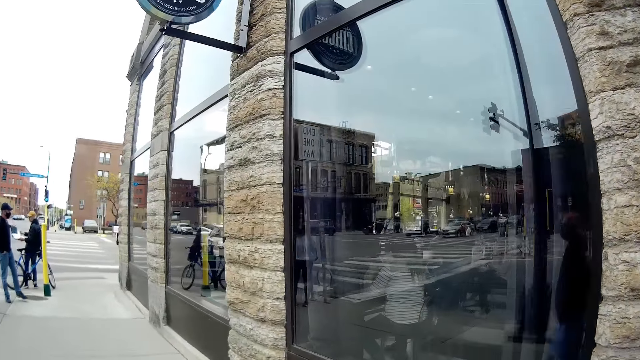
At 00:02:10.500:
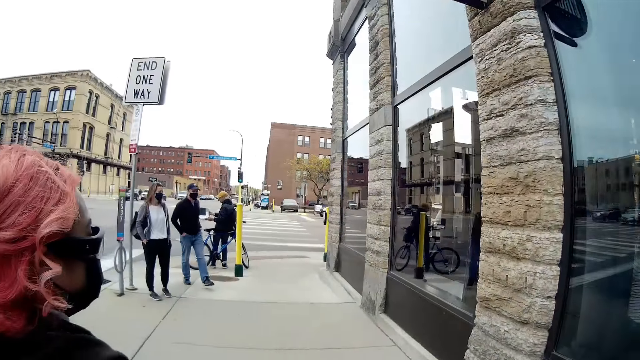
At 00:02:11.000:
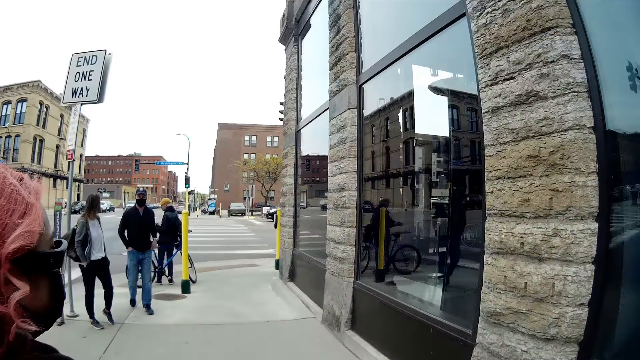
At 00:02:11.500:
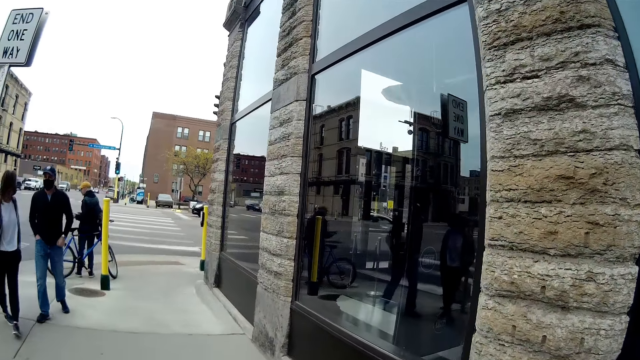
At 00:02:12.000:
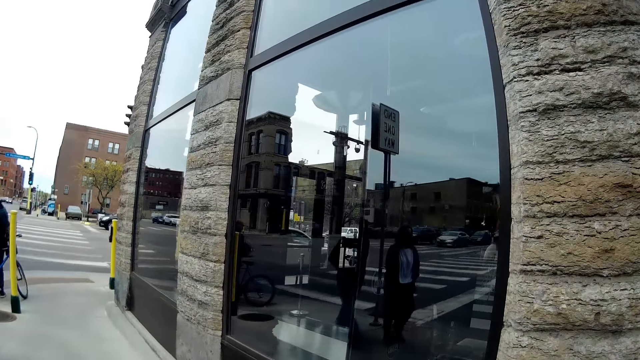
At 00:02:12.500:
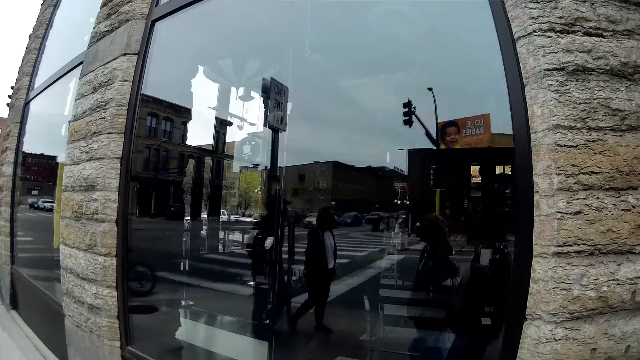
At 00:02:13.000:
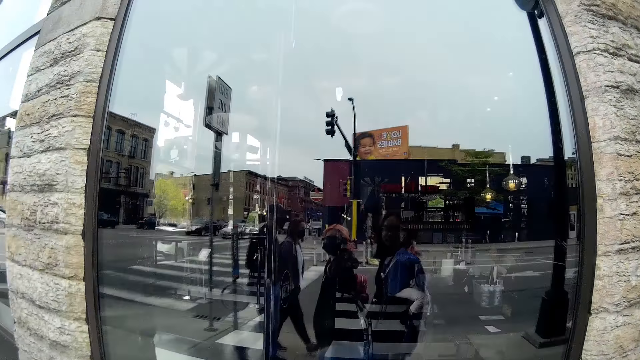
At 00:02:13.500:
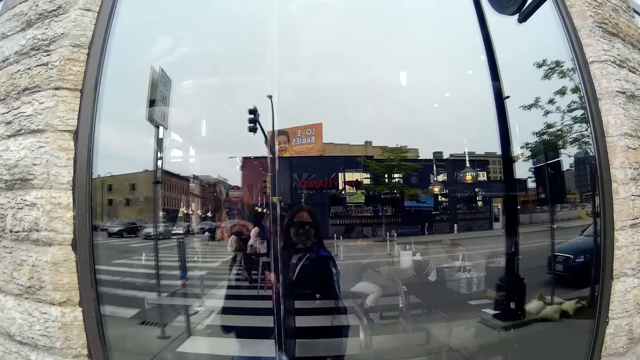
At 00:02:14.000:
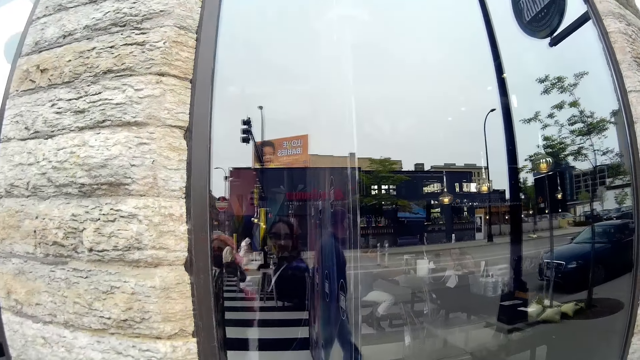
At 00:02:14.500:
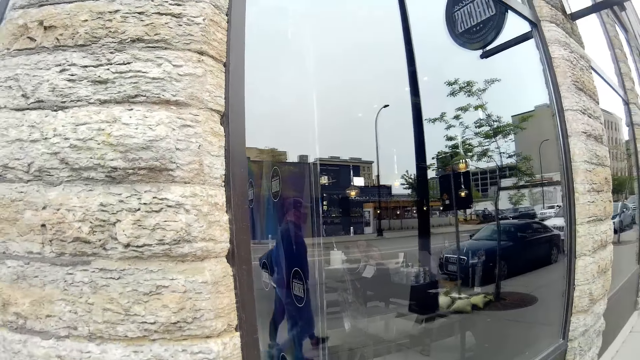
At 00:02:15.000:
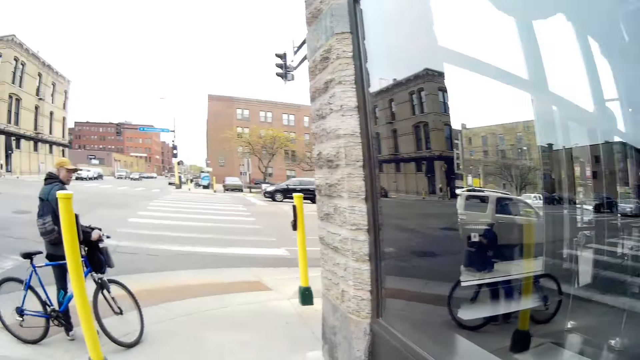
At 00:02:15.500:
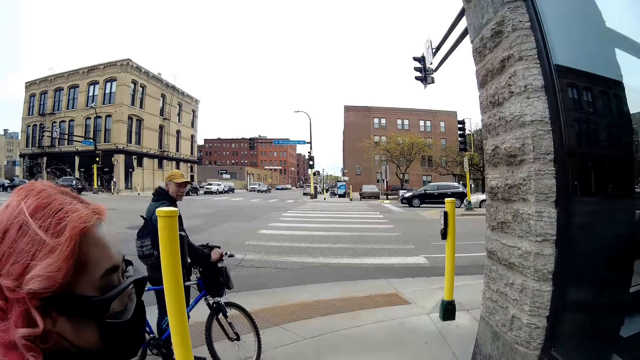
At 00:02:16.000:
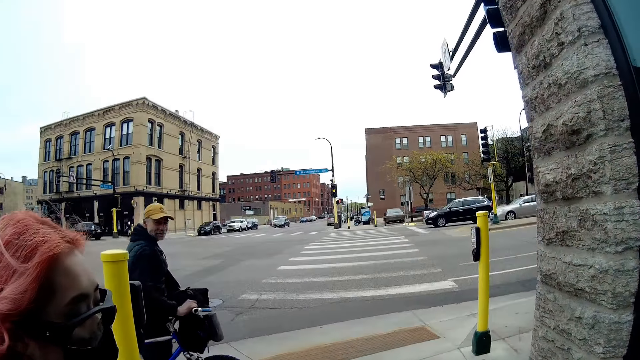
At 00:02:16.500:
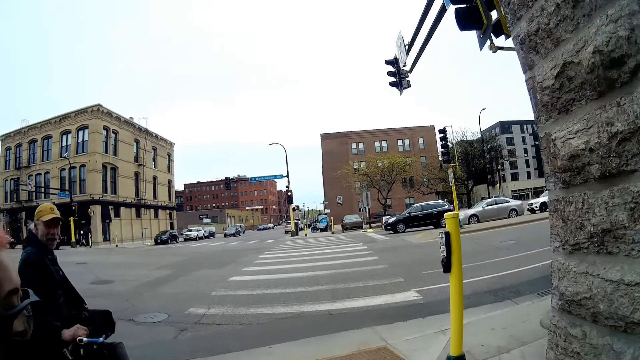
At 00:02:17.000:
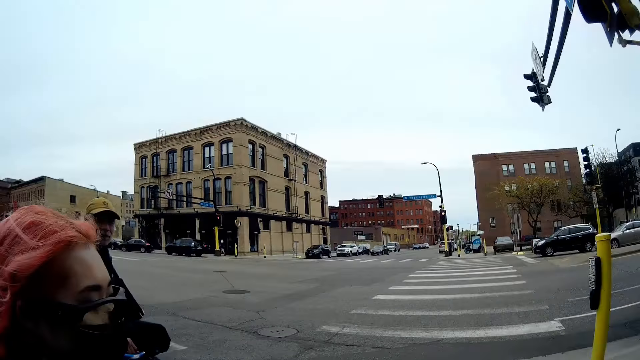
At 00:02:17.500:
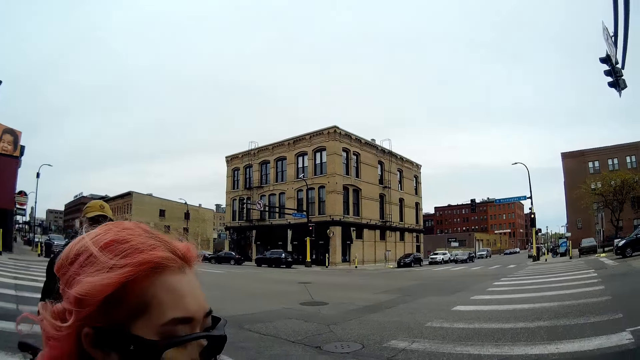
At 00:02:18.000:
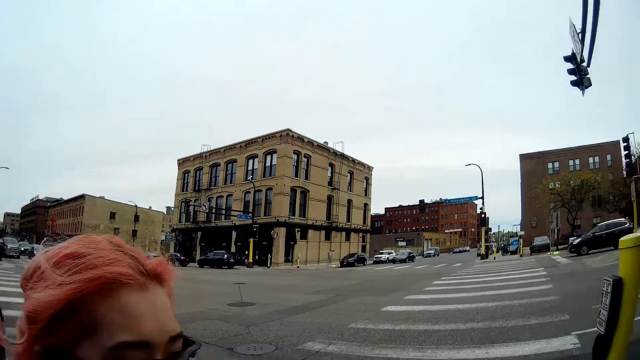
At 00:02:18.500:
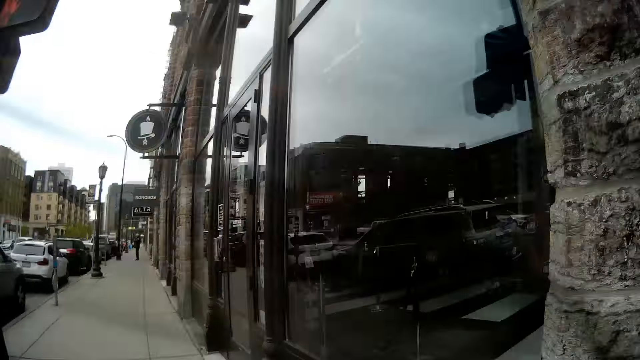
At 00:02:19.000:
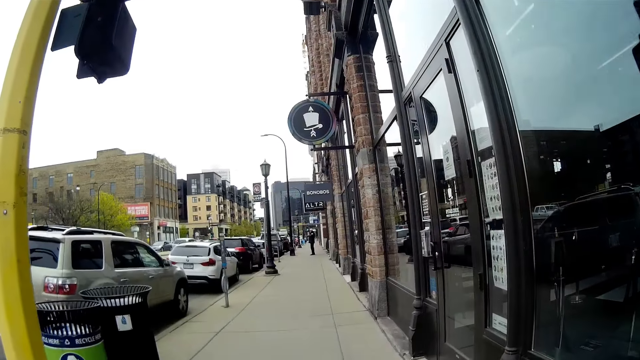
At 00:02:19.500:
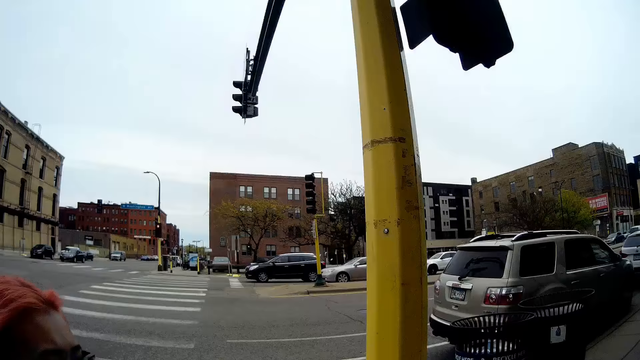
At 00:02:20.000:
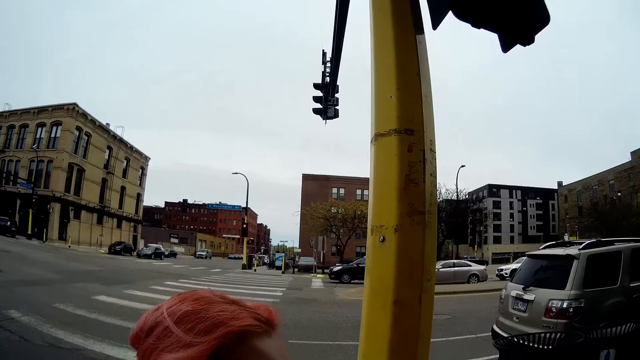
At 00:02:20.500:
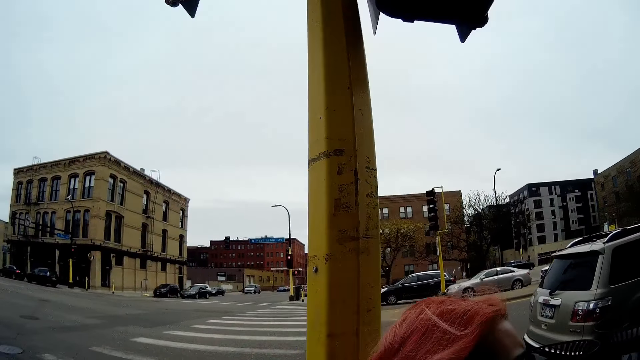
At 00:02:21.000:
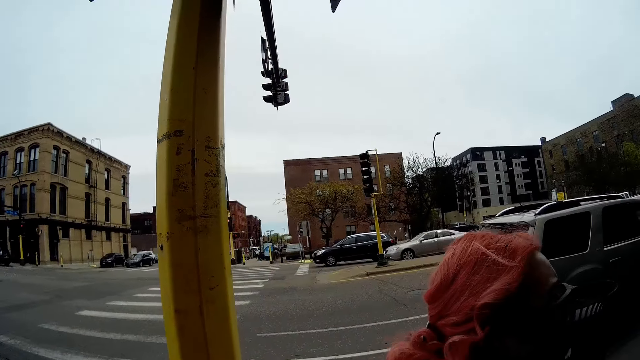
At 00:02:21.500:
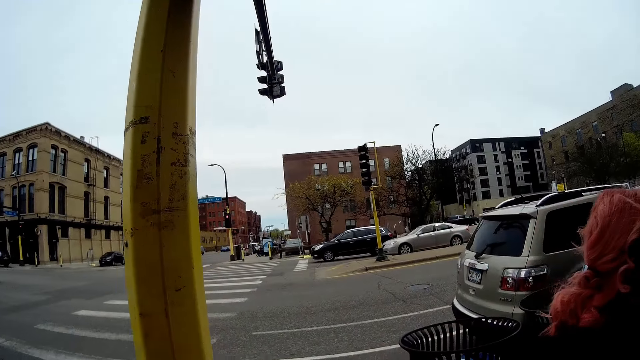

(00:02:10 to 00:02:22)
A man and a woman walk past the camera wearer.

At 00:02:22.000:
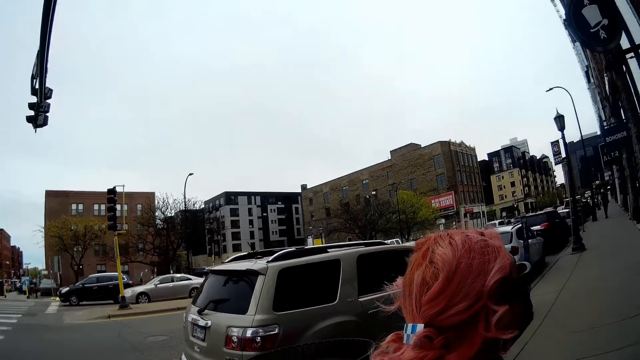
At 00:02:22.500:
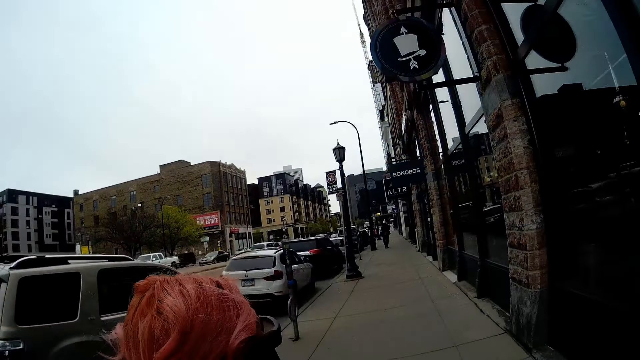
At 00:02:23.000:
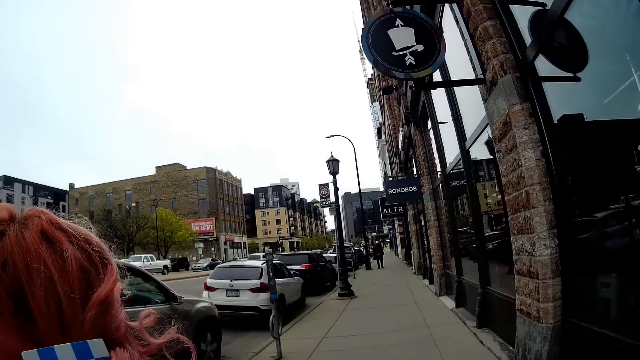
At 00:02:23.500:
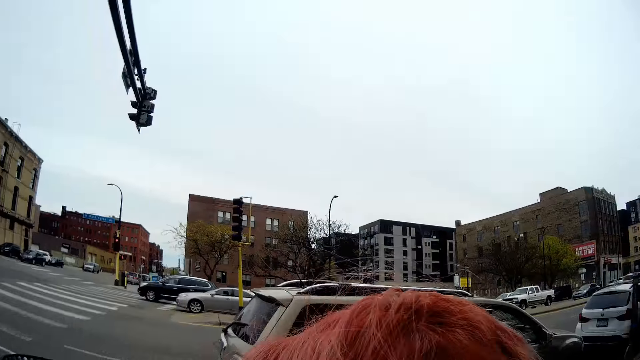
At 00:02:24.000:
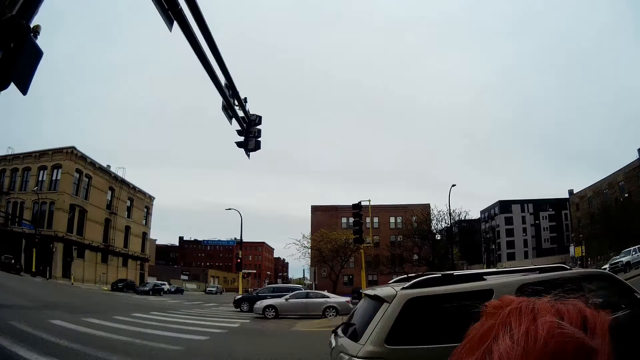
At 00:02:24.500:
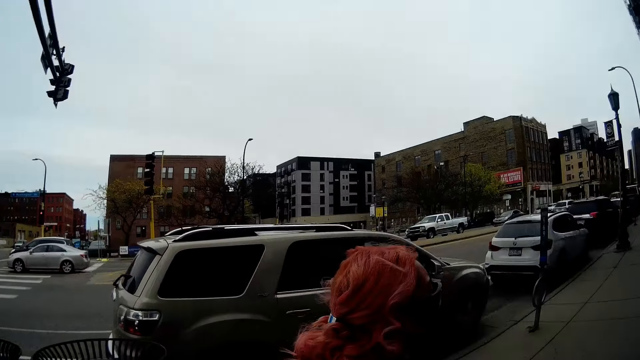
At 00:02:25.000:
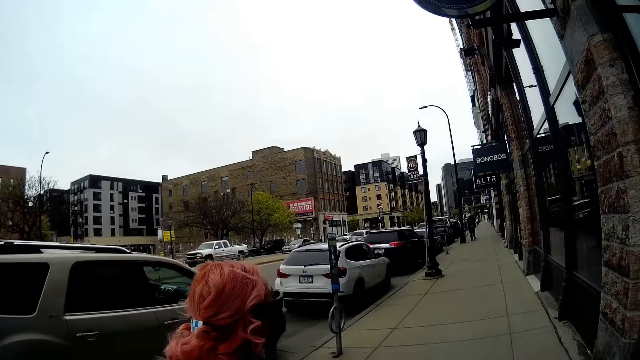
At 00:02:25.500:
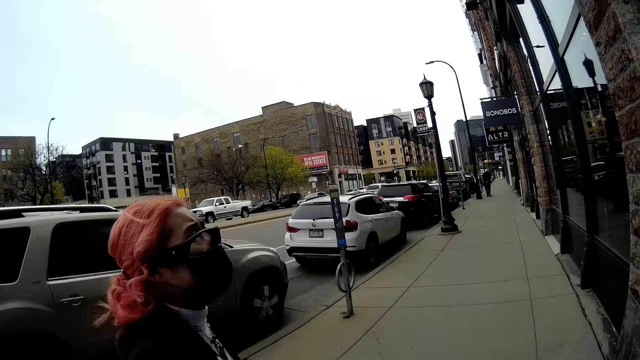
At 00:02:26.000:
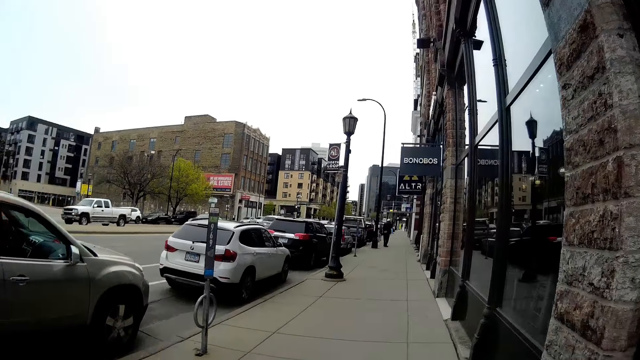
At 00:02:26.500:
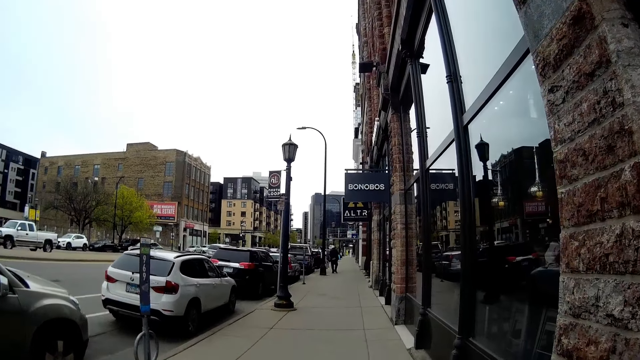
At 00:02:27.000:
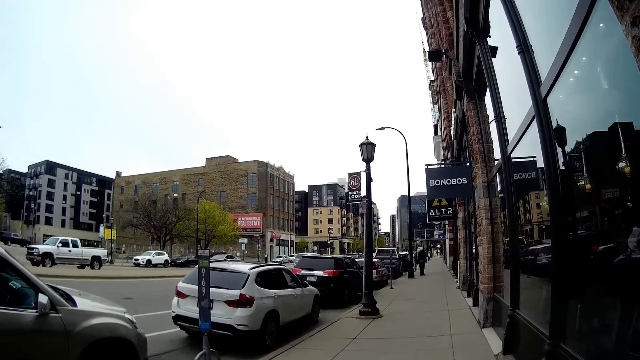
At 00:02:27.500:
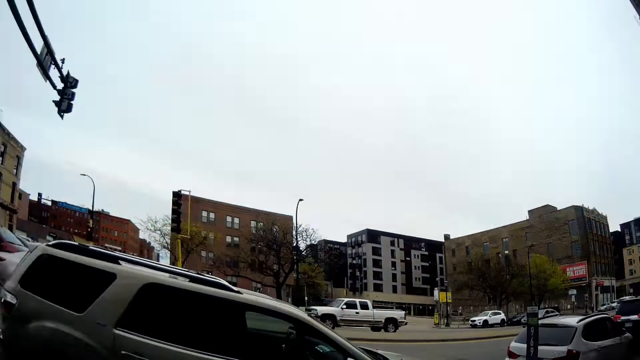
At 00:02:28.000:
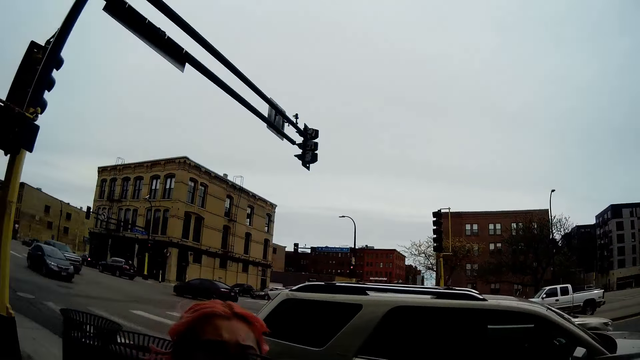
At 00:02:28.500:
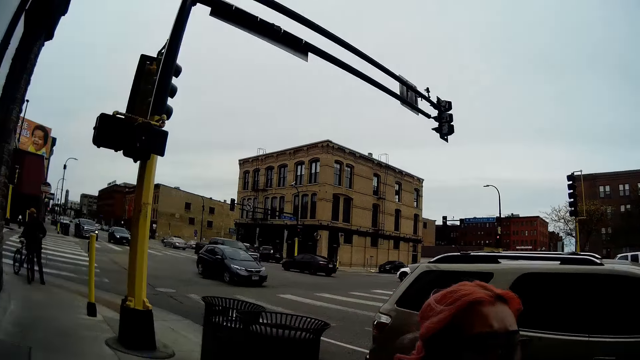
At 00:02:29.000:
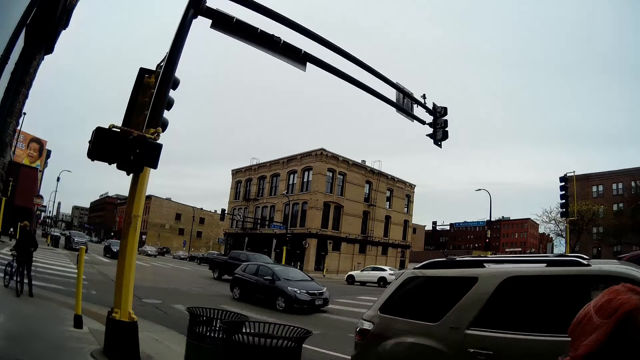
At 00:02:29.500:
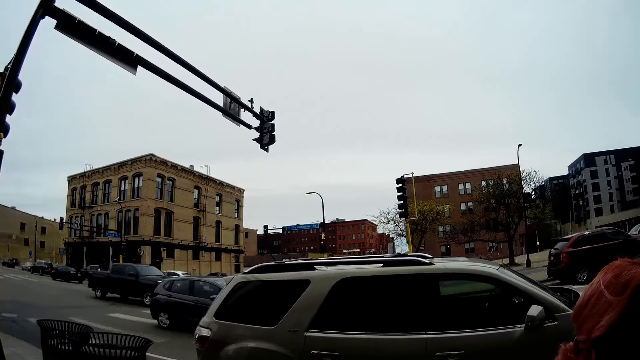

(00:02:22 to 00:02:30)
The camera wearer converses with a woman.
